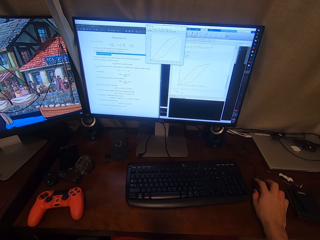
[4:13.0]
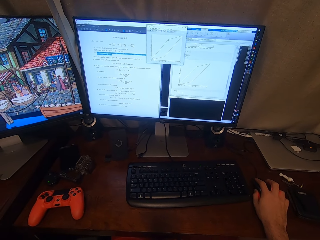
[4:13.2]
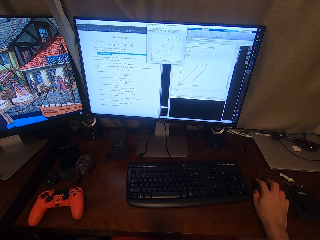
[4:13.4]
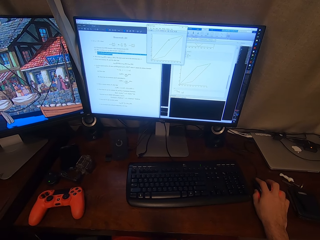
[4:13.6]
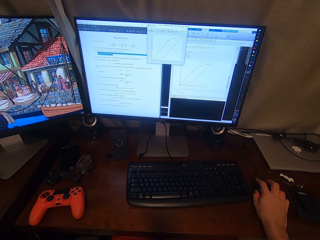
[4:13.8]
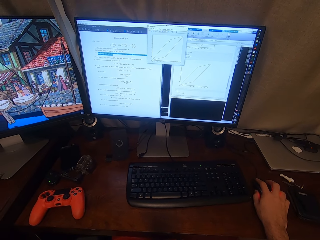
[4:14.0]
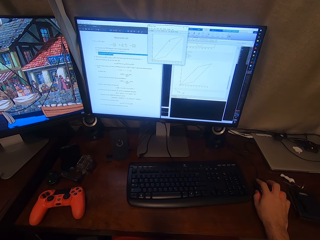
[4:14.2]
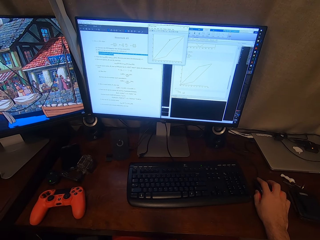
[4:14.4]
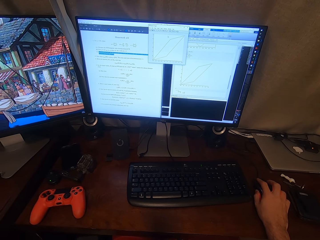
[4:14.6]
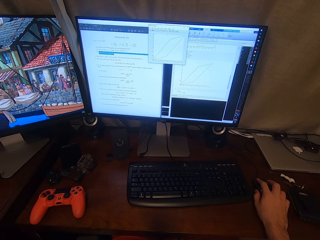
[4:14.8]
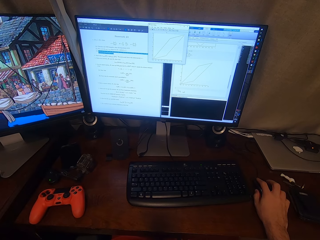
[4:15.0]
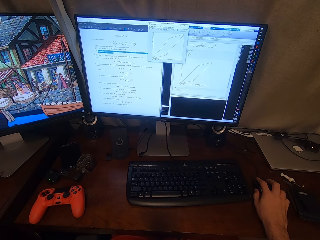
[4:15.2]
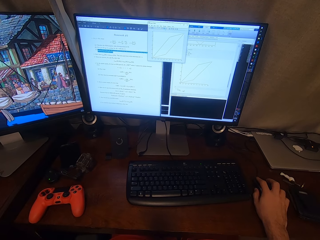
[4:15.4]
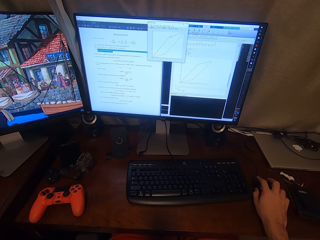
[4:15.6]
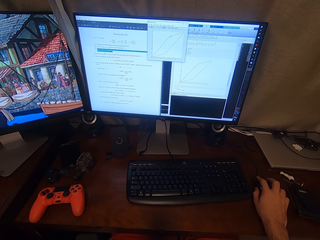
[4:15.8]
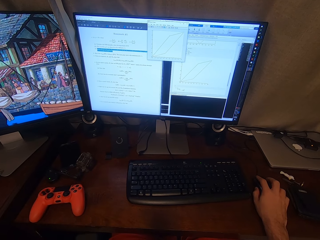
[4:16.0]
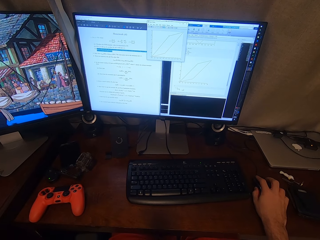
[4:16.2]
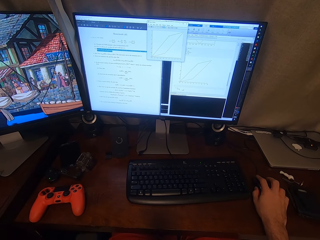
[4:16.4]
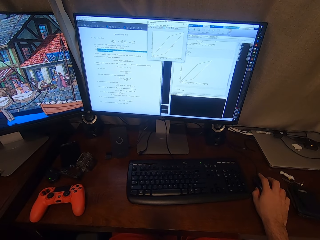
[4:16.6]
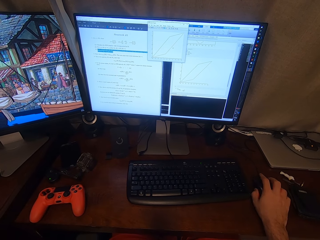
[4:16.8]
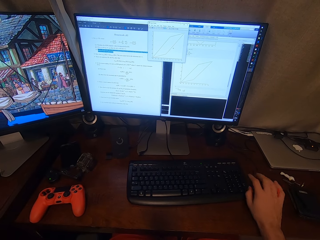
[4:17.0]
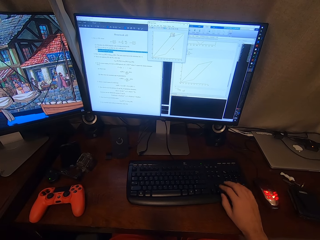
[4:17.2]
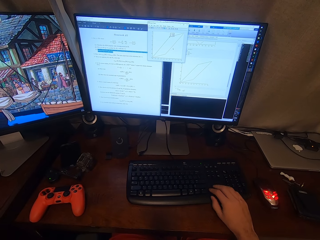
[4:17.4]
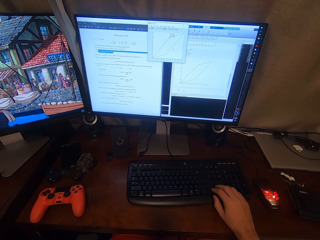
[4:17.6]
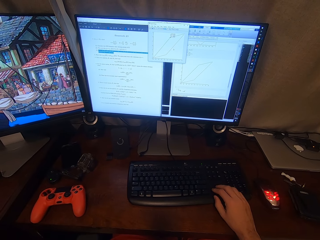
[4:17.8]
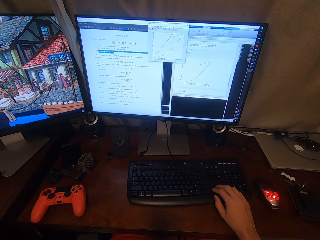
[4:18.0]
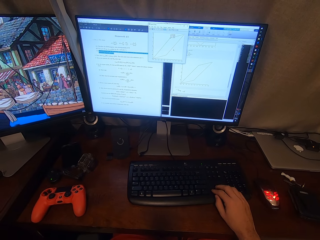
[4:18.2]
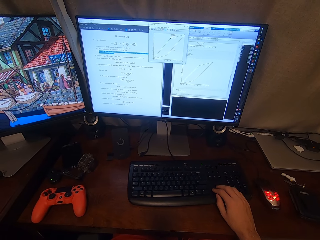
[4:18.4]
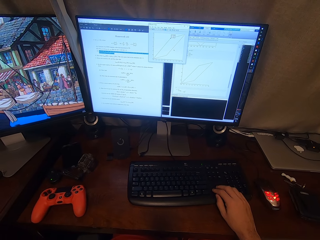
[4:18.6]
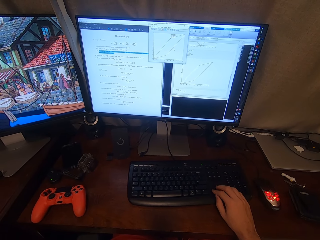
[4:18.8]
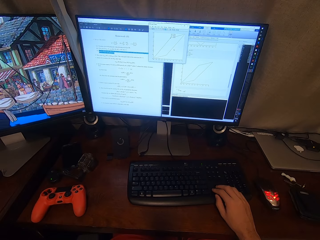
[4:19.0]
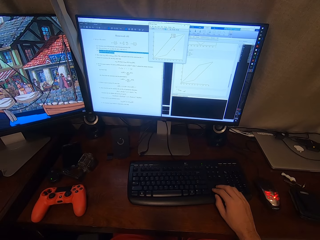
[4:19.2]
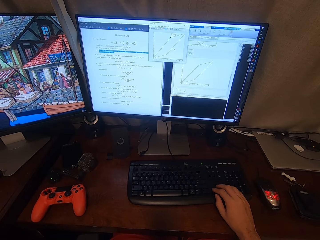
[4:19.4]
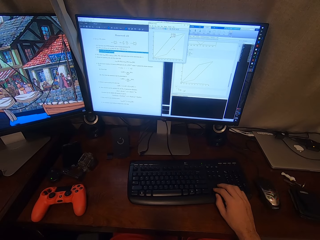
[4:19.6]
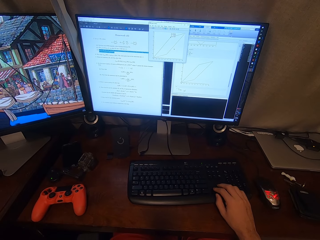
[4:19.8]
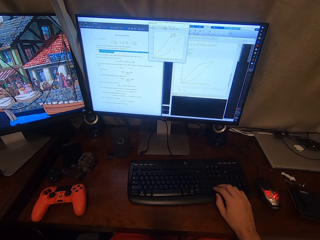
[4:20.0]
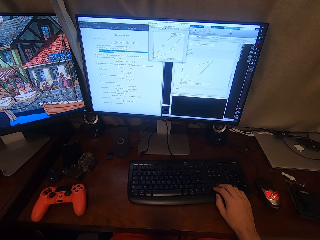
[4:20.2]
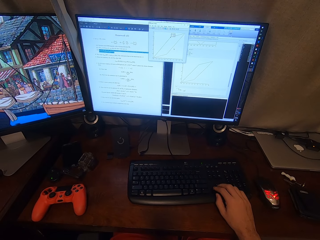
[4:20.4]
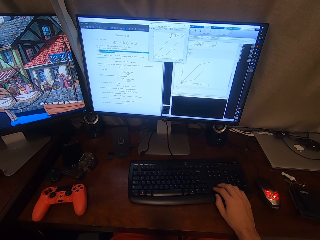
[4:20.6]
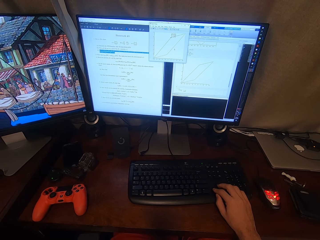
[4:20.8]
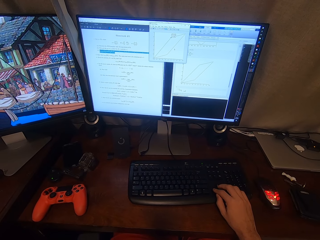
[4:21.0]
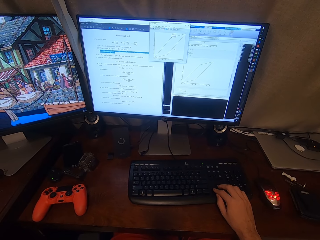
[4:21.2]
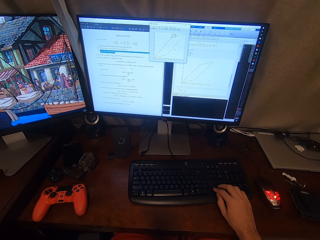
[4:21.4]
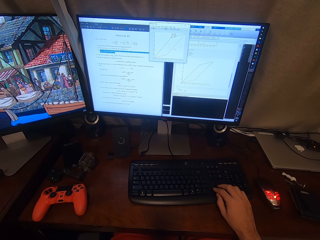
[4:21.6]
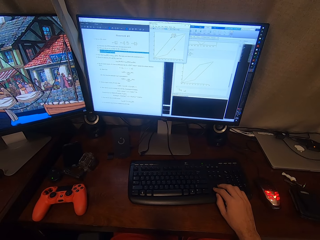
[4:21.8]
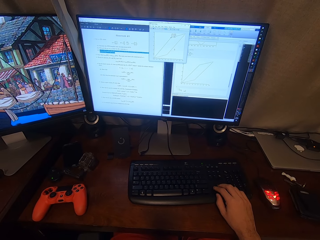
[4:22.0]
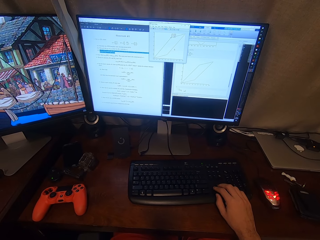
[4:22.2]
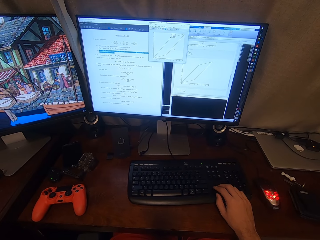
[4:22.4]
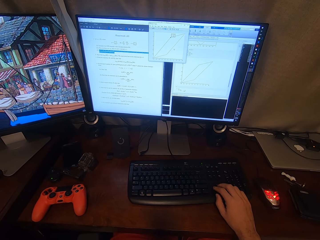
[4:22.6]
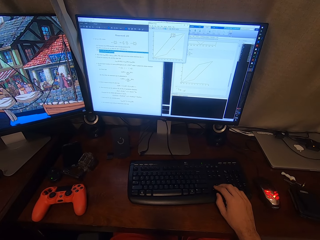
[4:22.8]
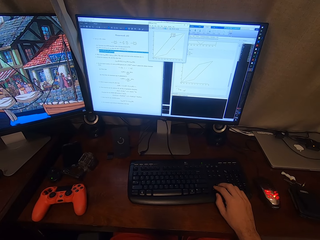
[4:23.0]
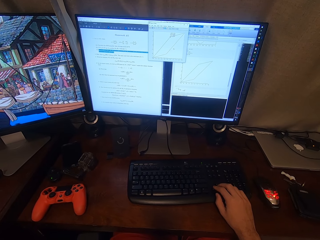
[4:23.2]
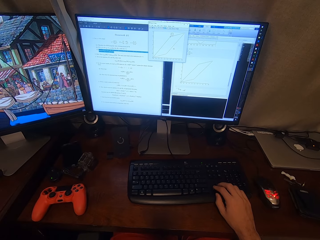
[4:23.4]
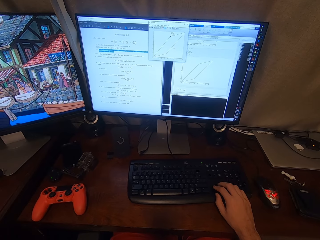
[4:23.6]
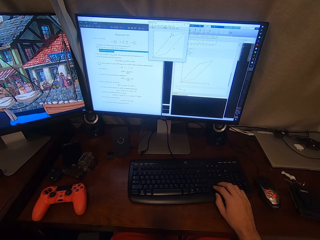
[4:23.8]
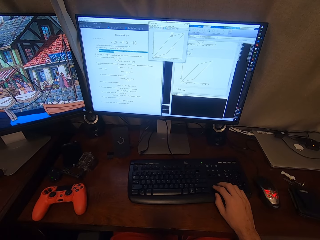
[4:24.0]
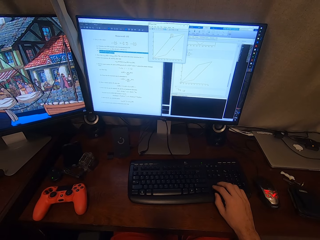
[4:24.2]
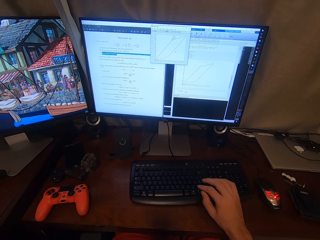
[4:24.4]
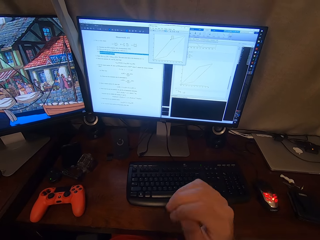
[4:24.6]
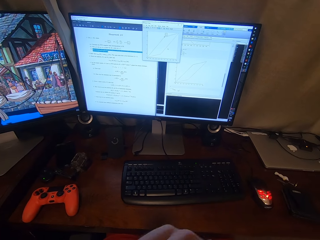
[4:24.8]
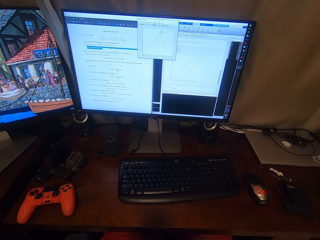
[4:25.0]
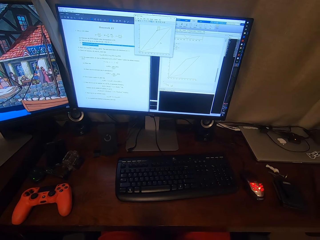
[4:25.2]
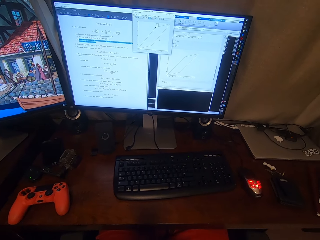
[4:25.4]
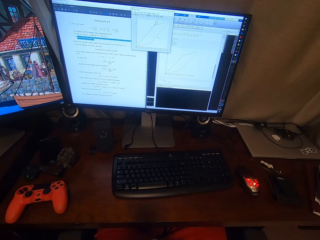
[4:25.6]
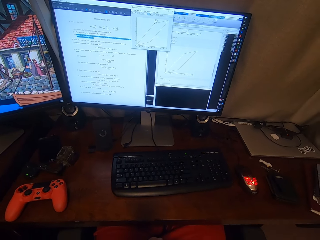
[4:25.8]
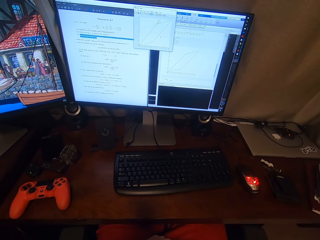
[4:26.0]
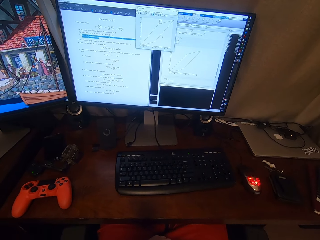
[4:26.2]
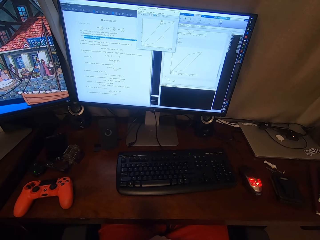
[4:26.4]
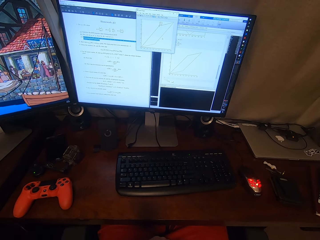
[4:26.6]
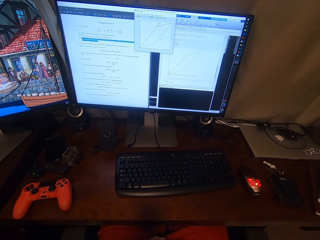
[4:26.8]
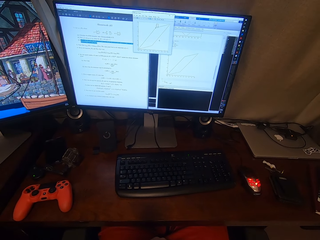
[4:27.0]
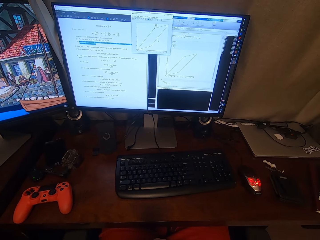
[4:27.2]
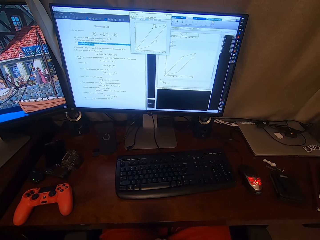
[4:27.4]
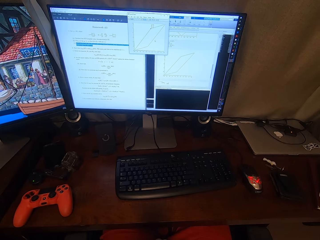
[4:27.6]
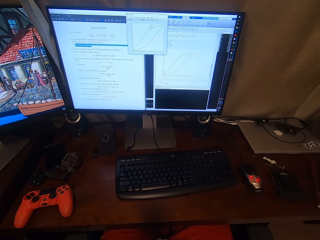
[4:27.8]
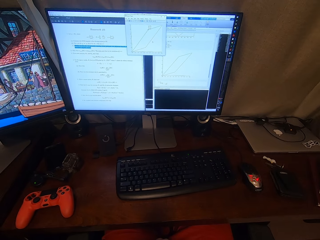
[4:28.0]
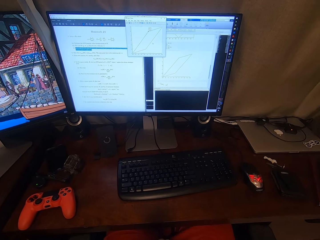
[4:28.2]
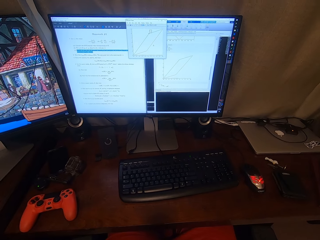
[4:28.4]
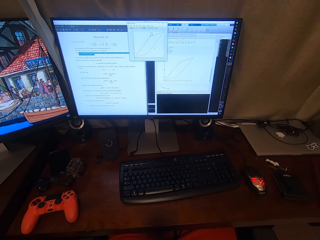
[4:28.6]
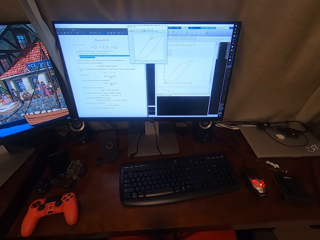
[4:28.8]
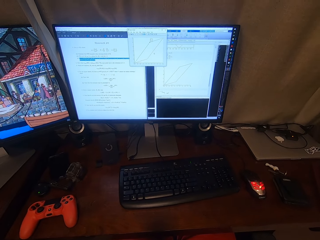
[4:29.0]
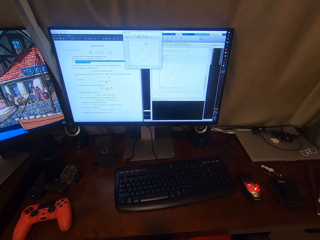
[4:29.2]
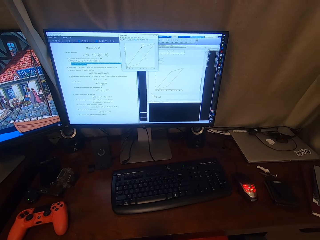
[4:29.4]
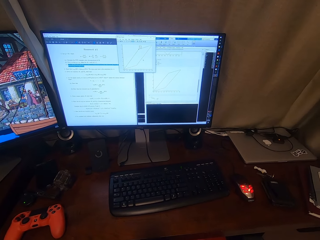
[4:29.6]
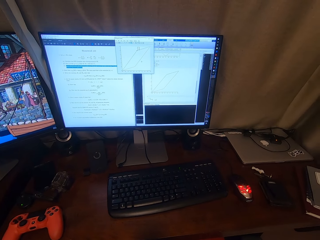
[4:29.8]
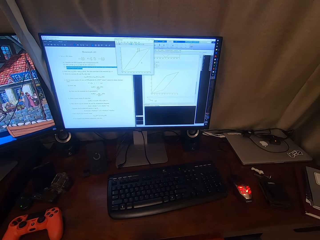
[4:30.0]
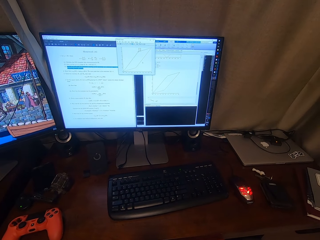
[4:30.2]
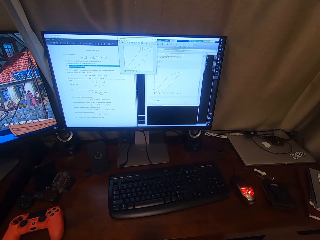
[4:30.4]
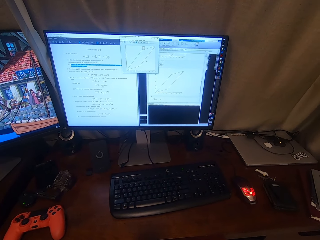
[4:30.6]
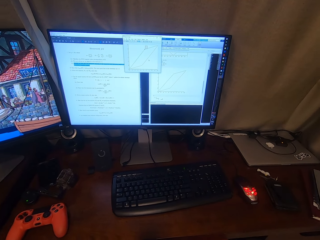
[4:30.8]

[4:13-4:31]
The camera wearer puts the right hand on a keyboard. They operate the computer. They lift the hand to the face. They remove the hand from the keyboard. They stare at the computer.

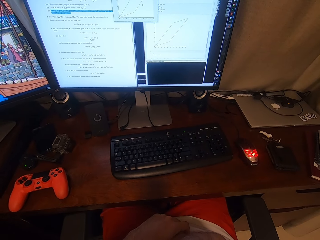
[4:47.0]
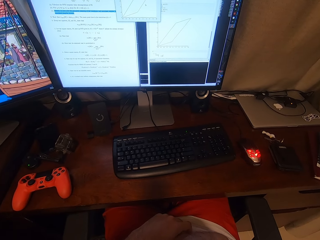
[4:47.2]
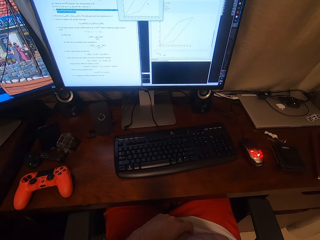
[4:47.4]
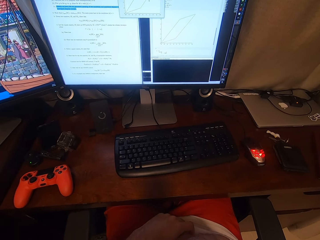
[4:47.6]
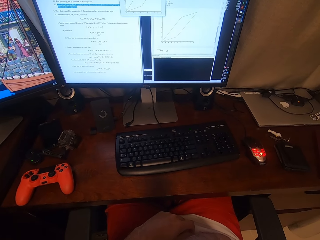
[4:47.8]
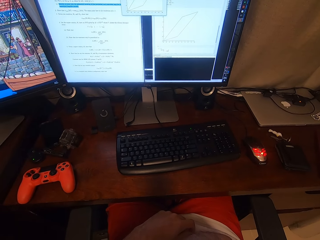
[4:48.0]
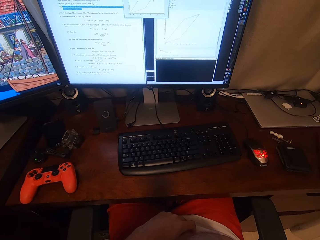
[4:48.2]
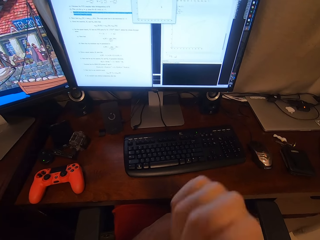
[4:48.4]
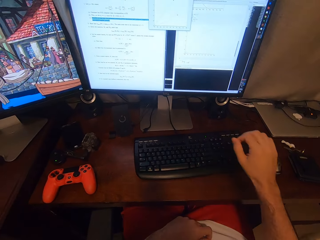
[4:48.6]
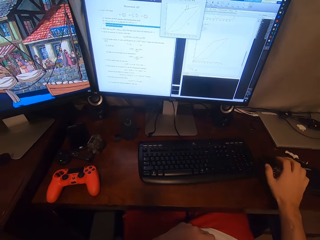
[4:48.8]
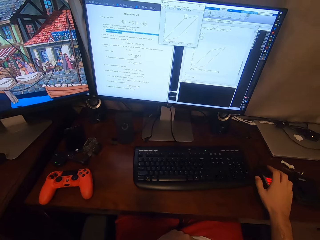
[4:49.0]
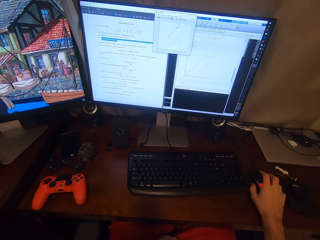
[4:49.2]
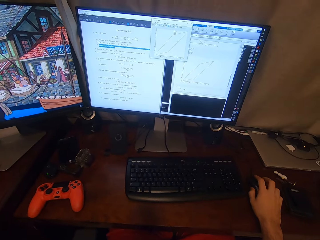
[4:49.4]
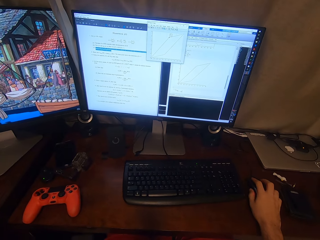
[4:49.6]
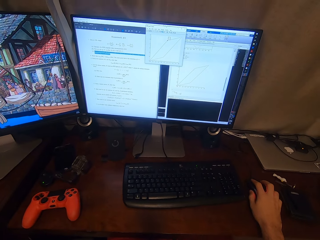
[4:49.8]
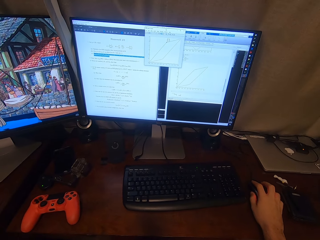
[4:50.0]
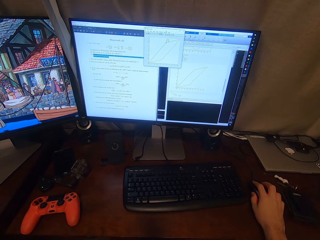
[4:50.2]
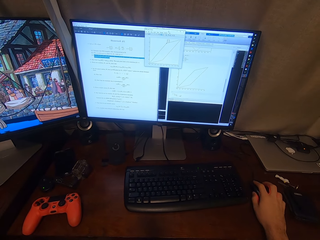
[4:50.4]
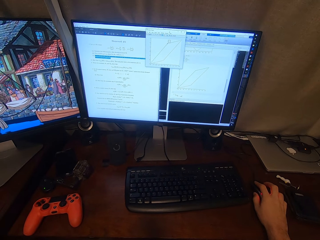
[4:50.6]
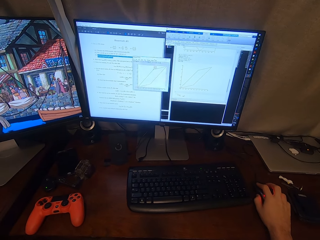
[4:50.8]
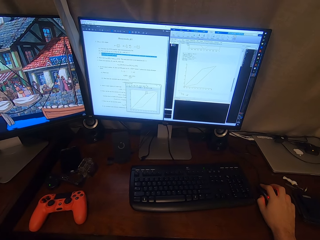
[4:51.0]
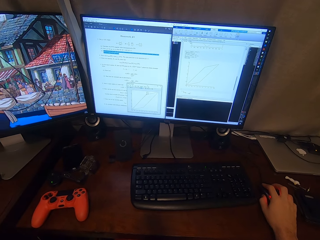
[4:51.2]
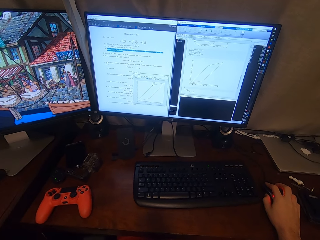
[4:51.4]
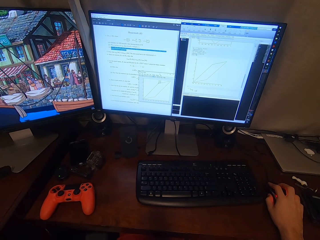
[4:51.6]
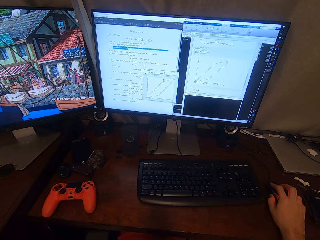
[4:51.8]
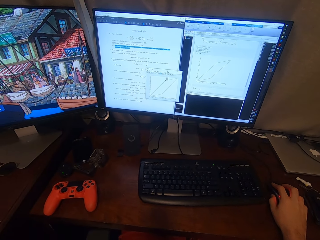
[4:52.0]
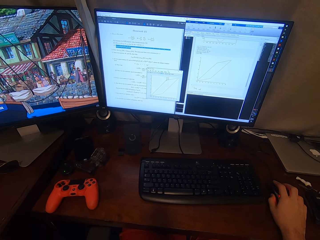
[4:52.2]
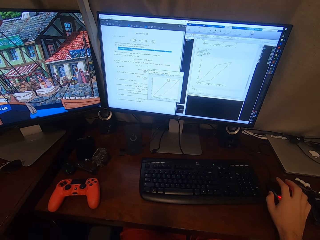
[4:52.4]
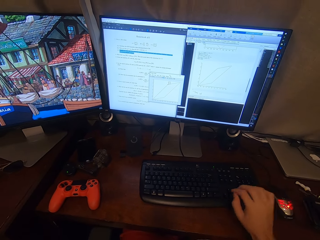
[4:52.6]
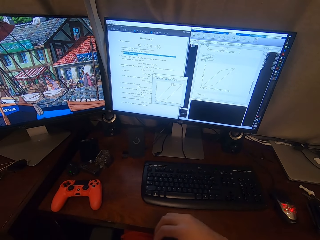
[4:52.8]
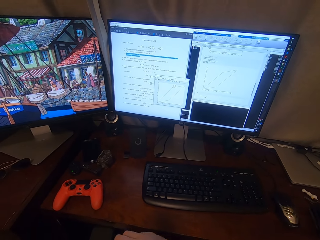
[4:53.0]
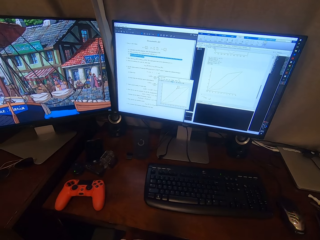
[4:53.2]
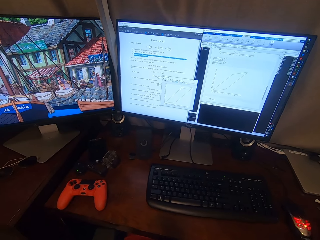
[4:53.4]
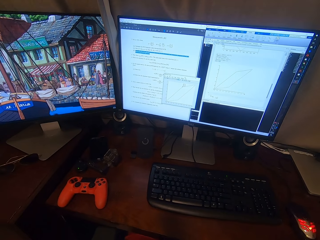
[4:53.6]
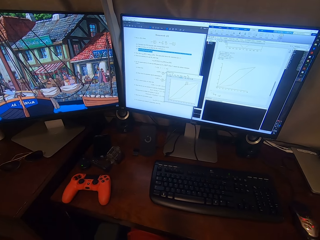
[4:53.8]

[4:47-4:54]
The camera wearer holds the mouse. They scroll the mouse on the computer. They move the hand from the mouse.
